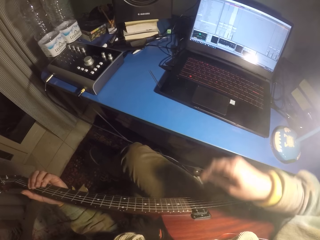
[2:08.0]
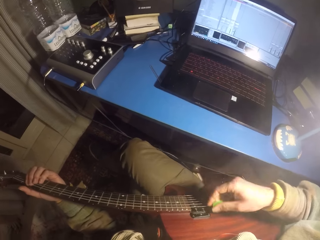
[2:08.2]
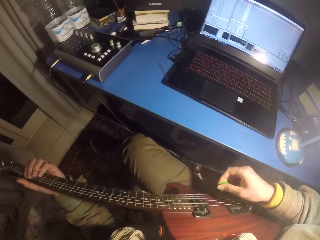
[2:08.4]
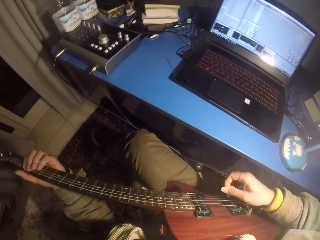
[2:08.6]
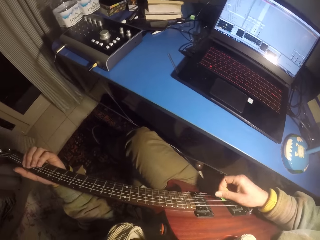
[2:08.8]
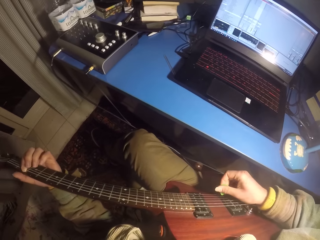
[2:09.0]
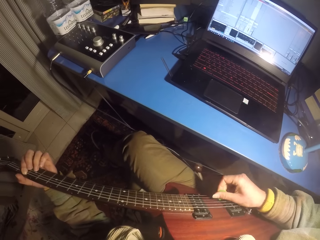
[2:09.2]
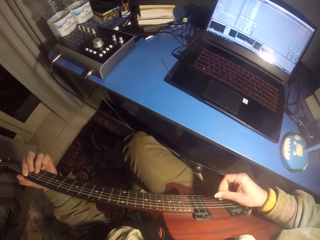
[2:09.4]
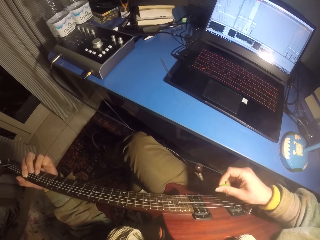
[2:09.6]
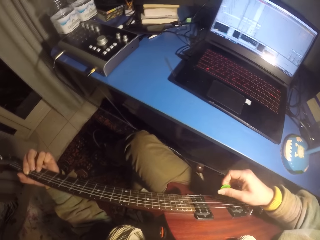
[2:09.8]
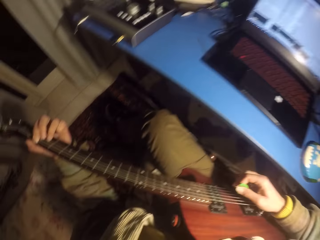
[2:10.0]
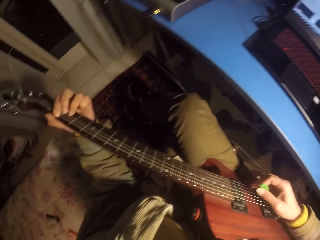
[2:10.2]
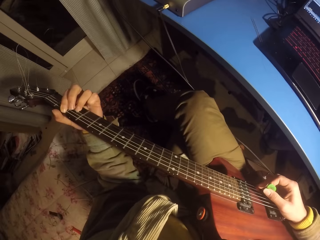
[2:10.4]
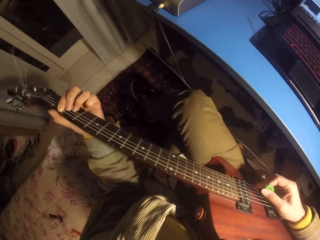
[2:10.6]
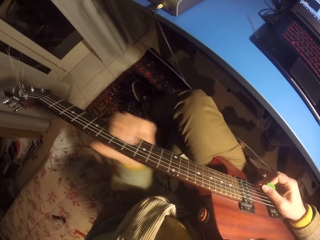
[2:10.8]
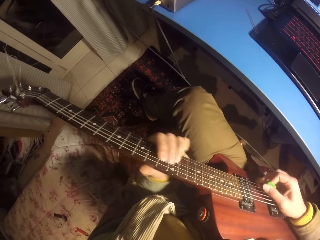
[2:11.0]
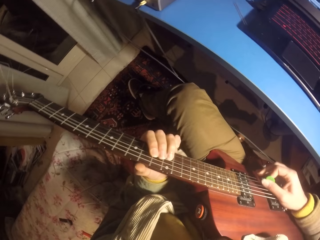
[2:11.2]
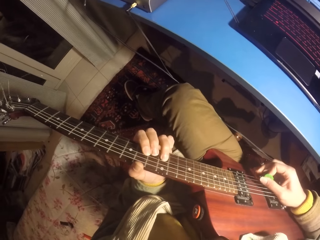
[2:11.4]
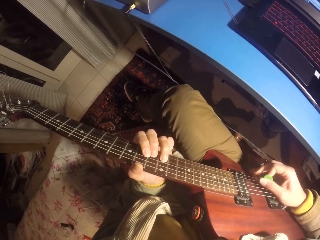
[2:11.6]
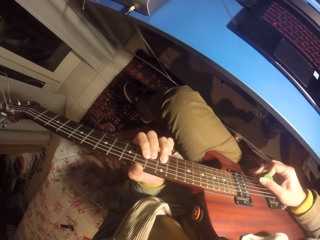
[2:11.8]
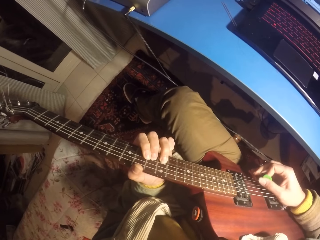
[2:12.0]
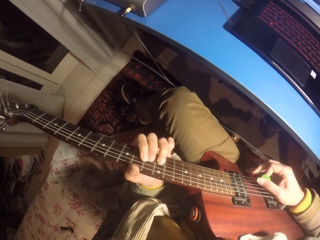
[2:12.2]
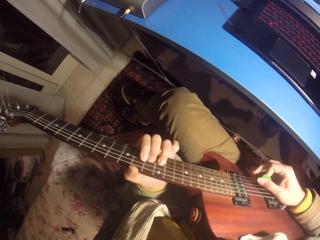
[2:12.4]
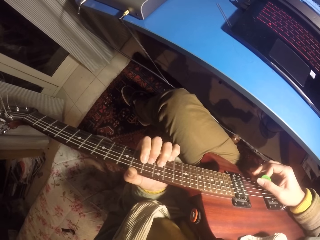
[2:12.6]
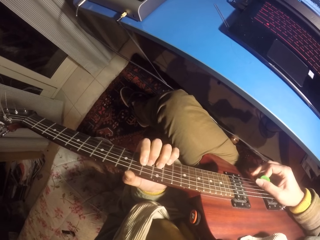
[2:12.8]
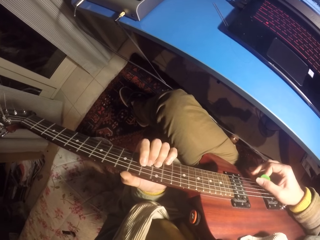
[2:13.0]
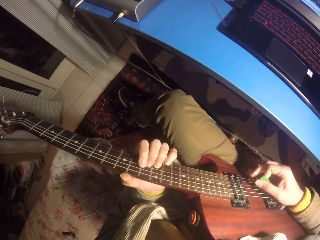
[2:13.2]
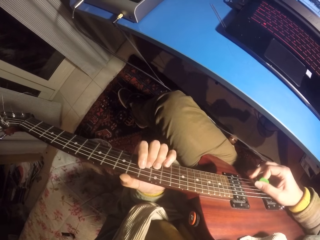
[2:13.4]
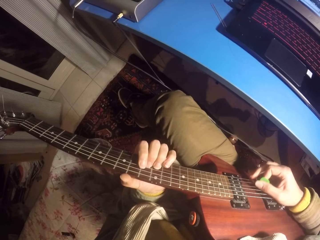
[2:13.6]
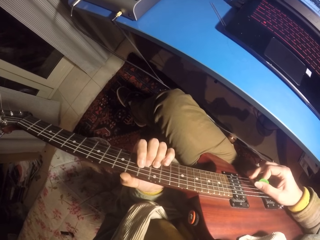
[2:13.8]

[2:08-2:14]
The camera wearer plays the guitar.

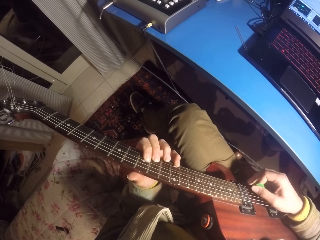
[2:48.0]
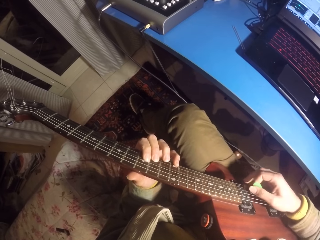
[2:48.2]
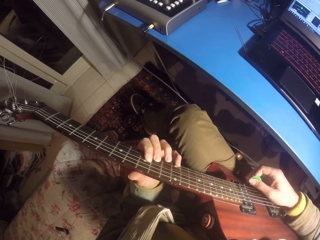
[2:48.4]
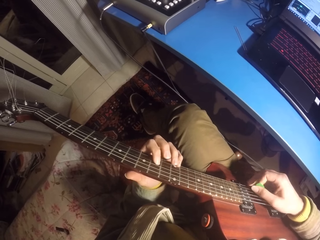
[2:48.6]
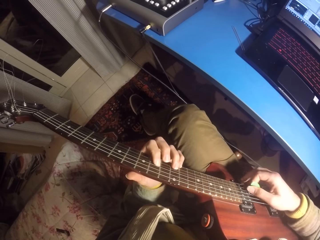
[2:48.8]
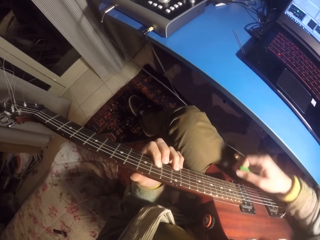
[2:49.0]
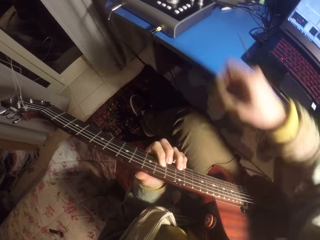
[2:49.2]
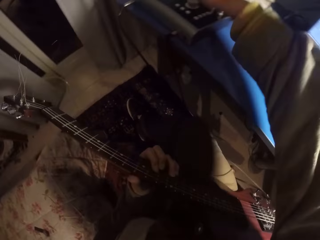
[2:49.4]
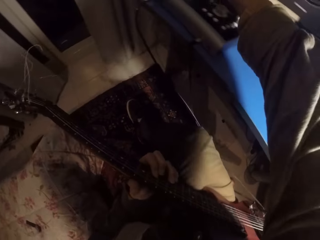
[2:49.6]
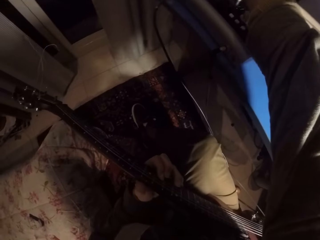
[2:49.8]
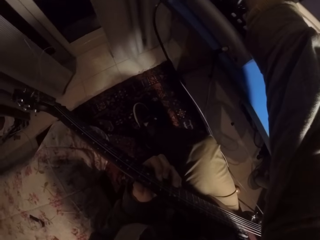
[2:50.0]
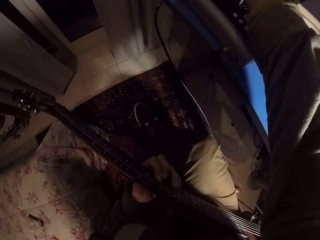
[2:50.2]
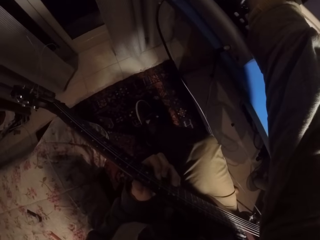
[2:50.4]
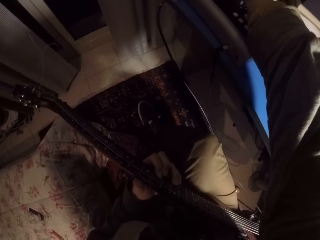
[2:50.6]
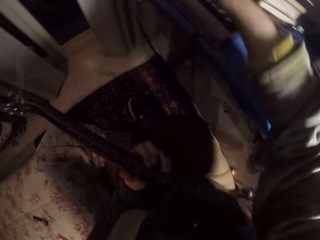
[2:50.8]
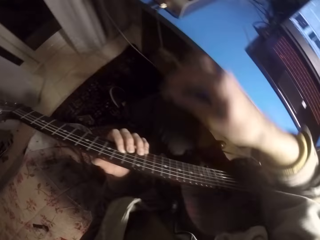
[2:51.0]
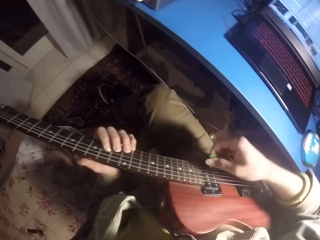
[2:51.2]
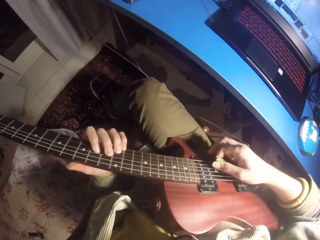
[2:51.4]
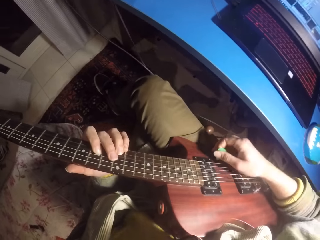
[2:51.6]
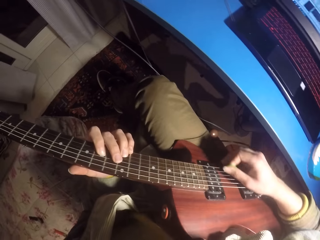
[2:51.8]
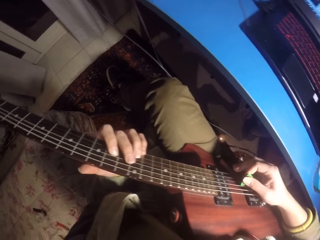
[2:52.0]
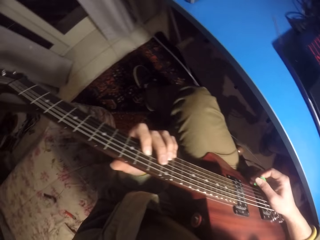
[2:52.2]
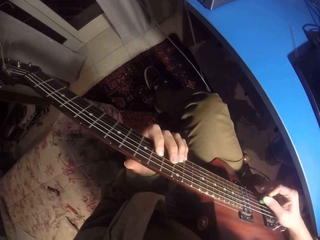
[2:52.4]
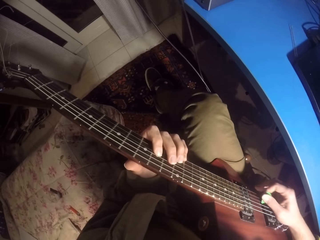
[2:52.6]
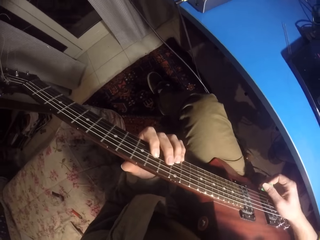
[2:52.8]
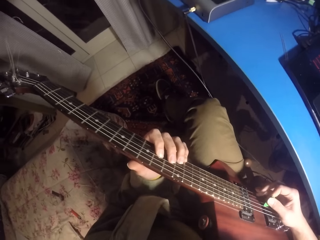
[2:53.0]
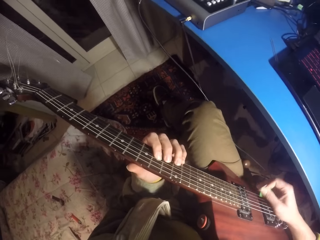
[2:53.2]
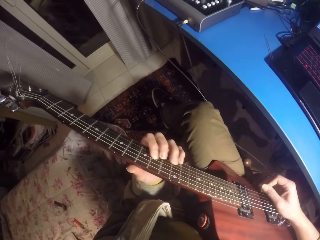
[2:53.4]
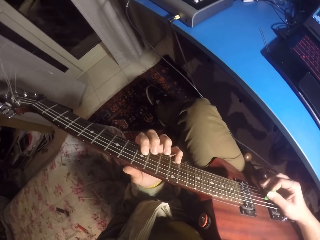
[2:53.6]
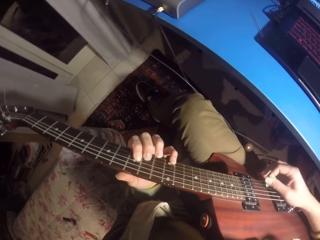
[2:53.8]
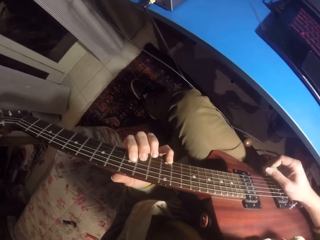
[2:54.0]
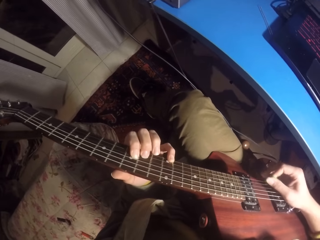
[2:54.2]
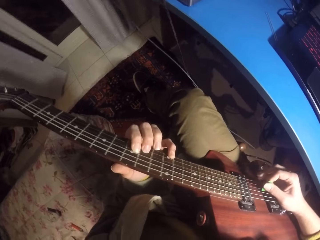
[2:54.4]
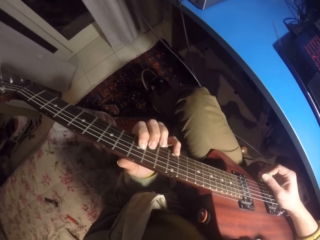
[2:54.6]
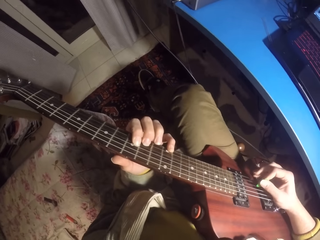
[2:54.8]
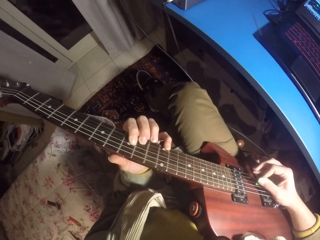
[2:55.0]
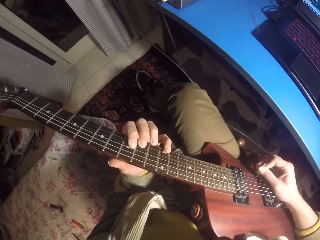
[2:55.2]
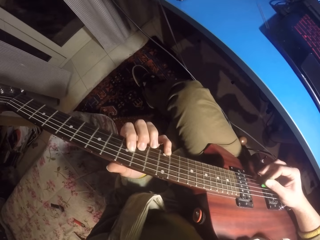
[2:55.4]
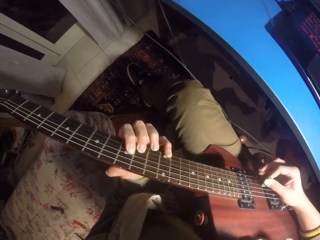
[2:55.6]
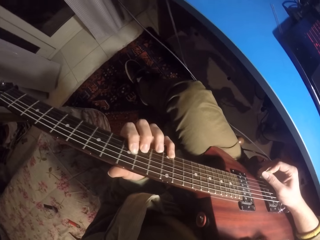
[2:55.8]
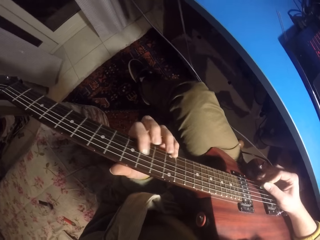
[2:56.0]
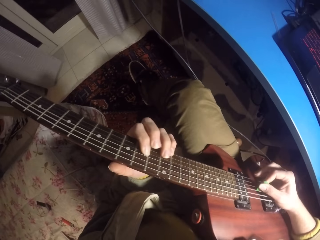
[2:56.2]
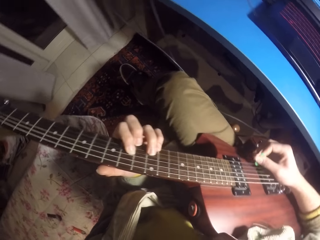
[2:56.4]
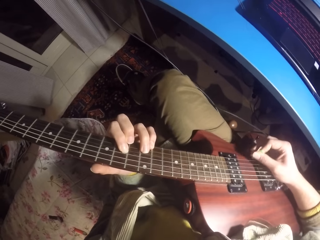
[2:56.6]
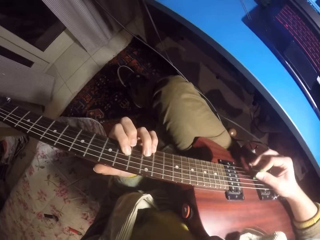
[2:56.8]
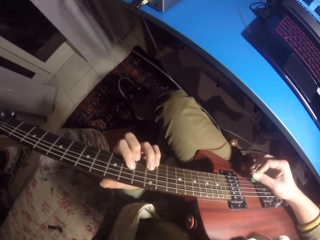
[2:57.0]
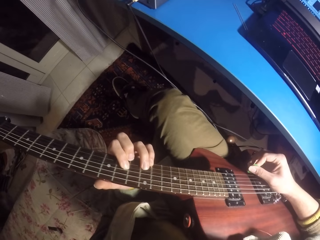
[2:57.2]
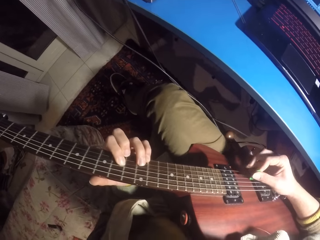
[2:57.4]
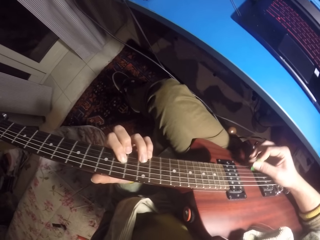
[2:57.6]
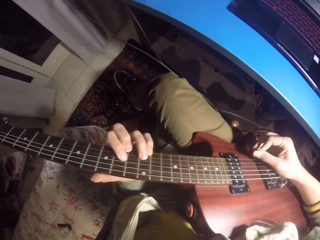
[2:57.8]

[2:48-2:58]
The camera wearer tunes the disc mix and touches something. They play the guitar.

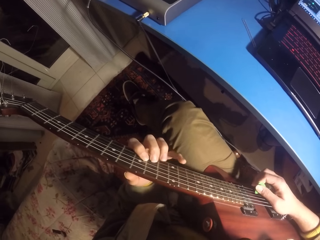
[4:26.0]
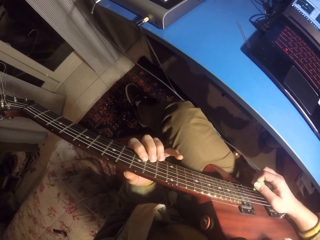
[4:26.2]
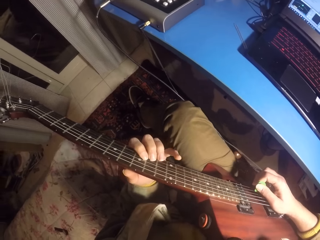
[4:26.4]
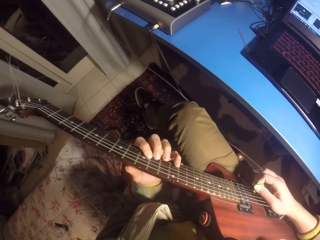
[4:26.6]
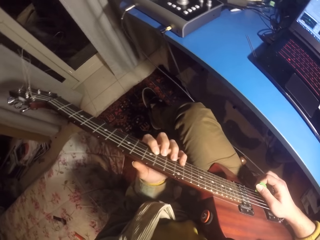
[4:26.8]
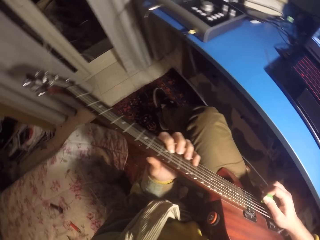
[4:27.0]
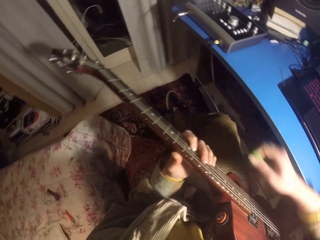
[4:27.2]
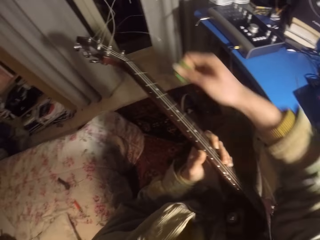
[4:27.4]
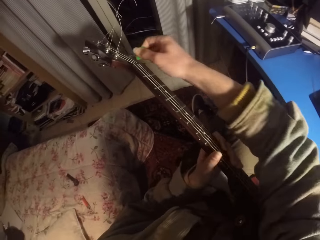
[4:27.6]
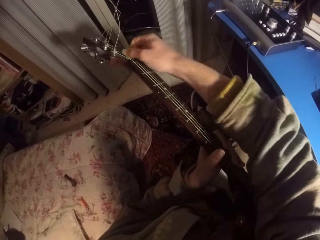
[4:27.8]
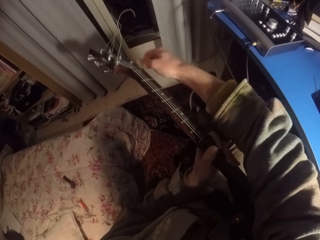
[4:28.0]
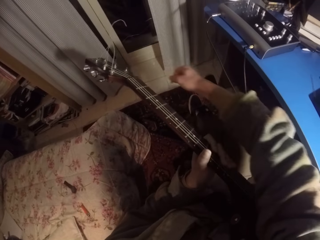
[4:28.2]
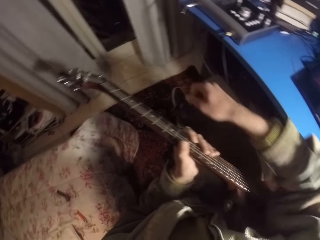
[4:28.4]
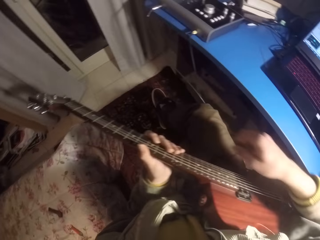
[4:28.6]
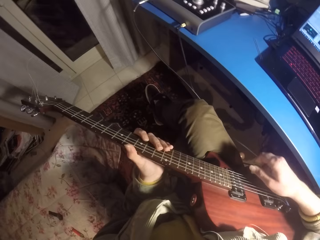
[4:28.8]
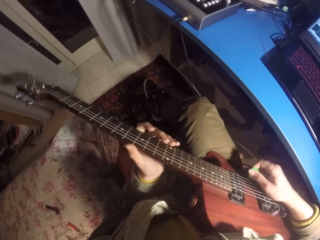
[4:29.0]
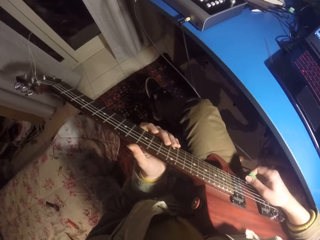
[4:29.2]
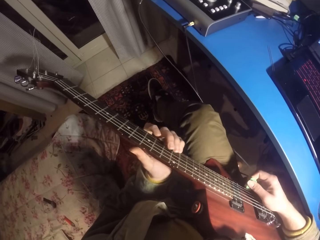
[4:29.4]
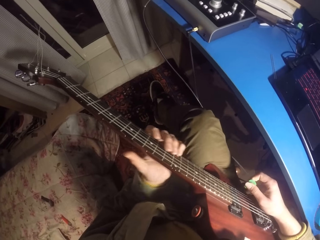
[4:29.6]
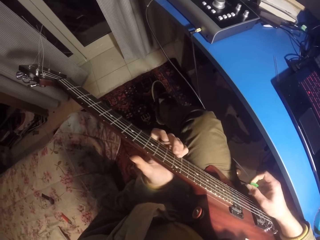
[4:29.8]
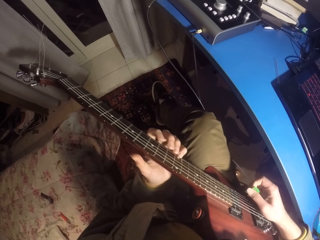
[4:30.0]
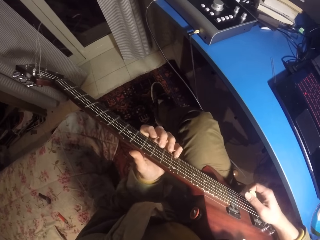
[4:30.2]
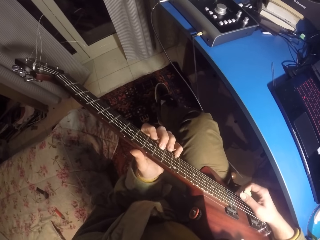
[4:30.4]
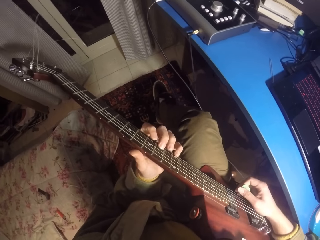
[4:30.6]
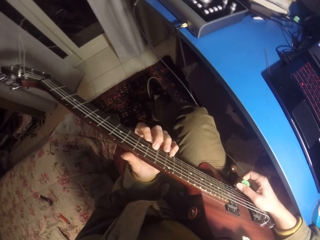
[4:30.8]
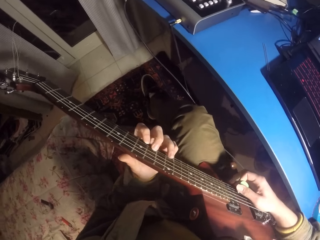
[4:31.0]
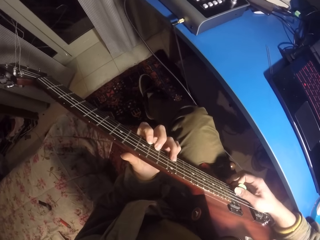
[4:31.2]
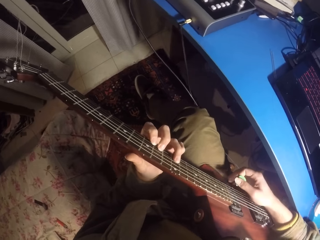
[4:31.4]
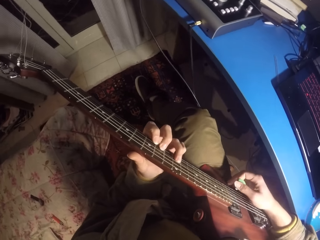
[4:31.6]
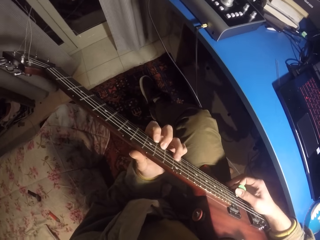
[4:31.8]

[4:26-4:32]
The camera wearer plucks the tuners. They play a guitar.
